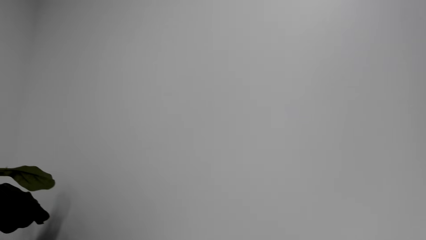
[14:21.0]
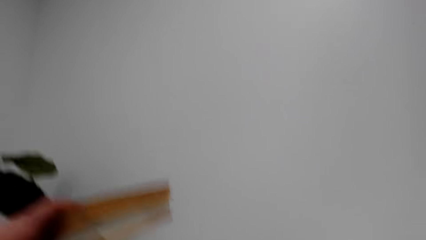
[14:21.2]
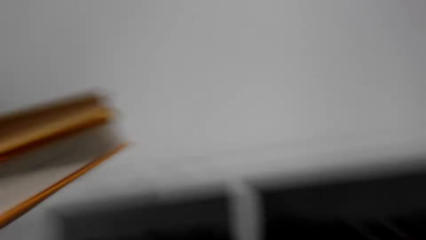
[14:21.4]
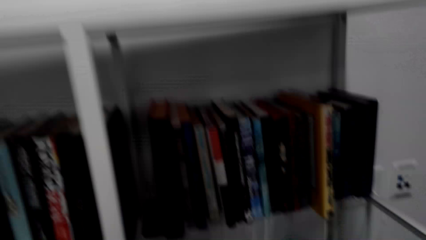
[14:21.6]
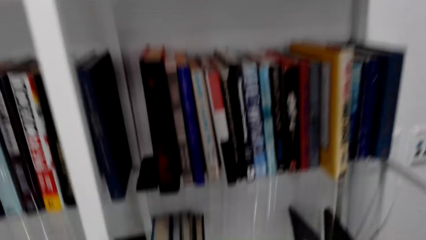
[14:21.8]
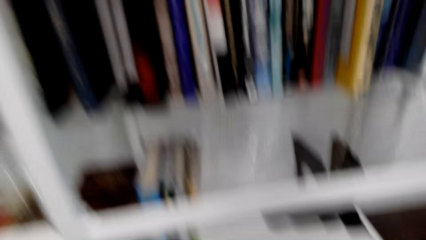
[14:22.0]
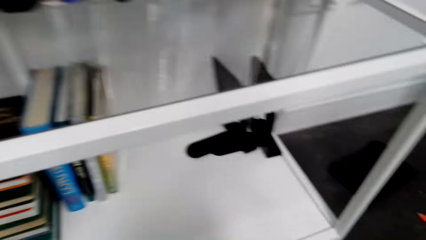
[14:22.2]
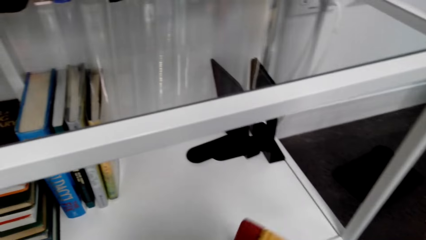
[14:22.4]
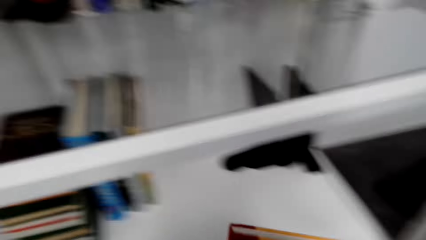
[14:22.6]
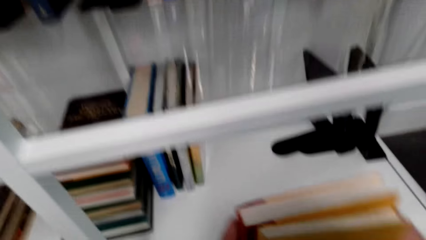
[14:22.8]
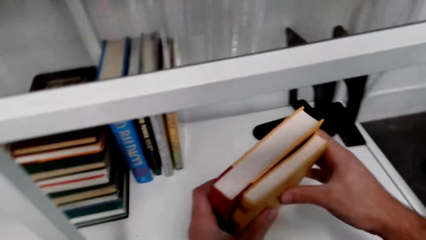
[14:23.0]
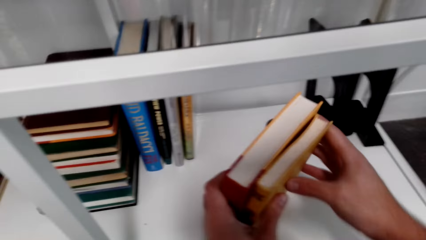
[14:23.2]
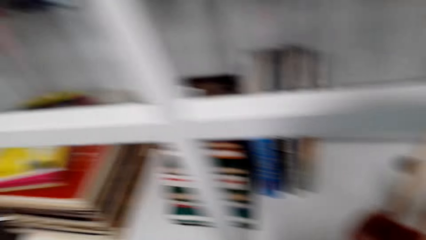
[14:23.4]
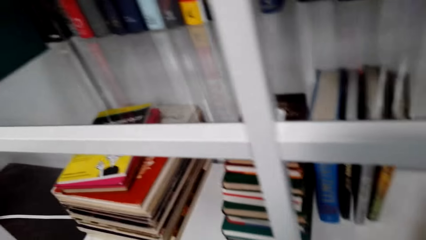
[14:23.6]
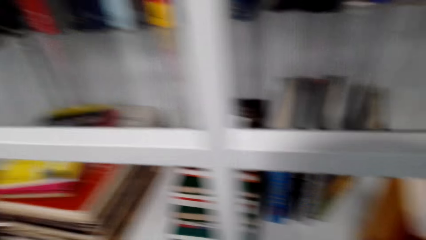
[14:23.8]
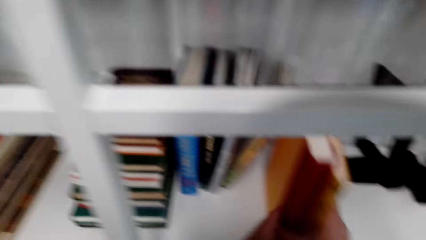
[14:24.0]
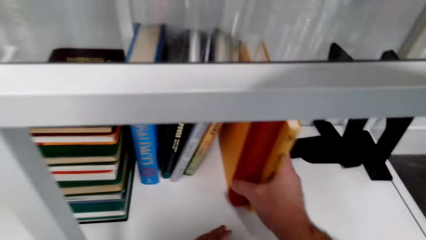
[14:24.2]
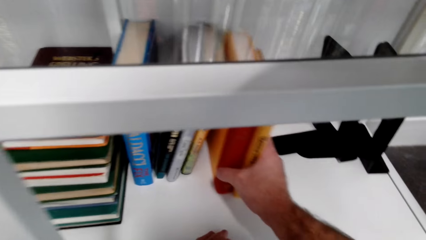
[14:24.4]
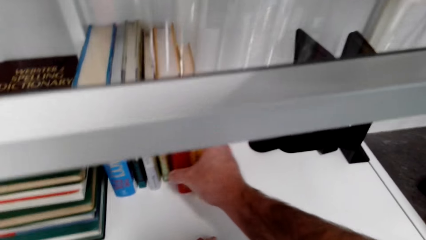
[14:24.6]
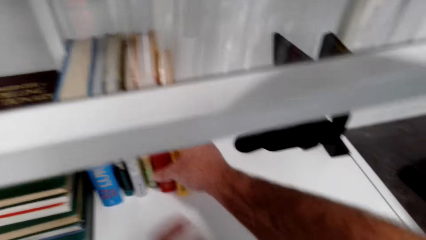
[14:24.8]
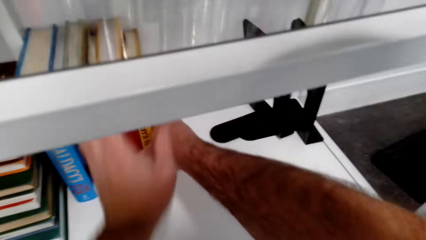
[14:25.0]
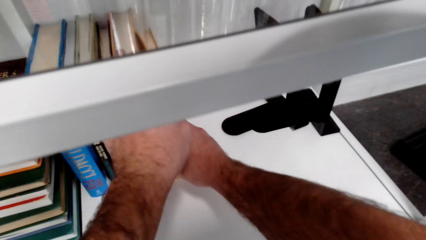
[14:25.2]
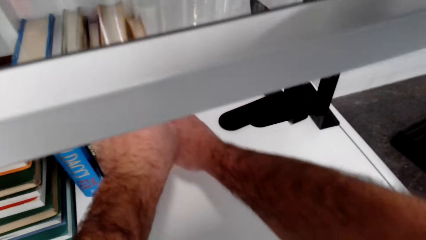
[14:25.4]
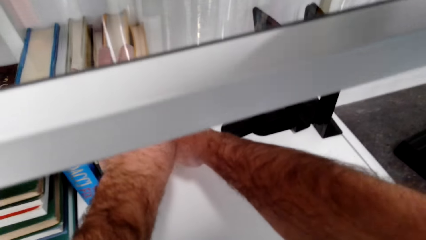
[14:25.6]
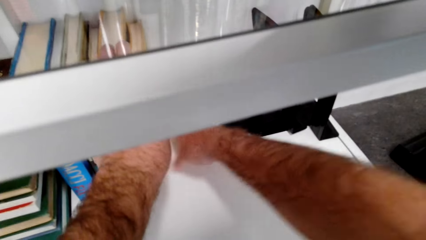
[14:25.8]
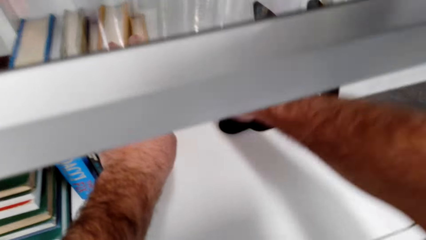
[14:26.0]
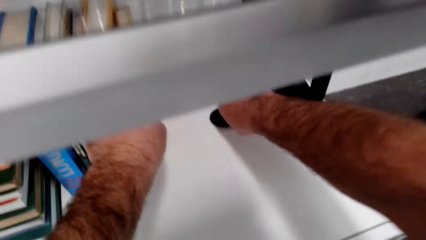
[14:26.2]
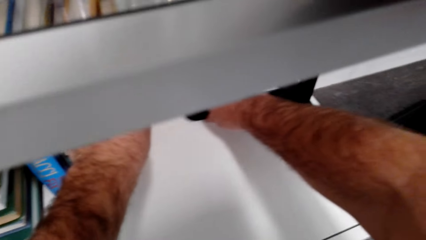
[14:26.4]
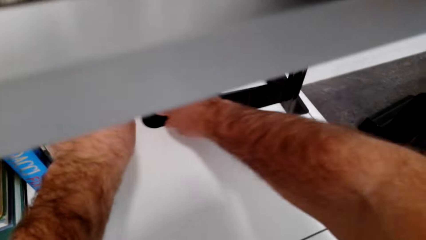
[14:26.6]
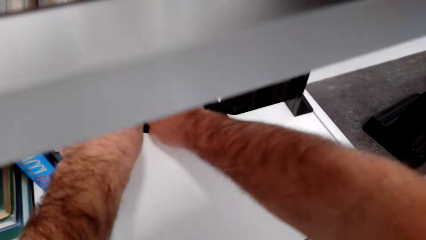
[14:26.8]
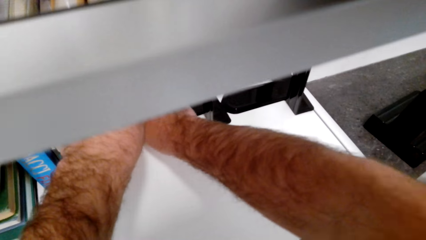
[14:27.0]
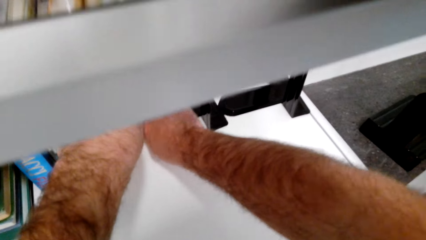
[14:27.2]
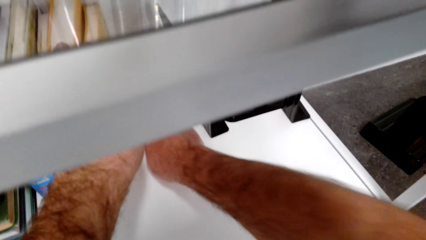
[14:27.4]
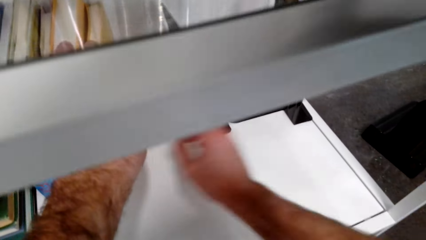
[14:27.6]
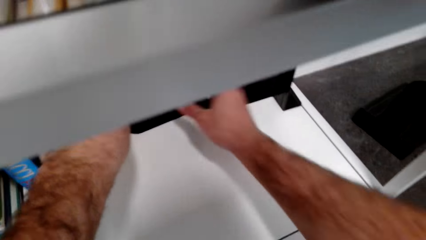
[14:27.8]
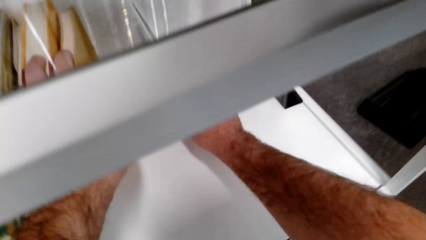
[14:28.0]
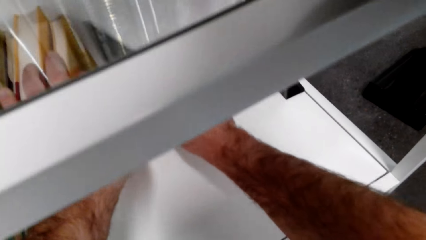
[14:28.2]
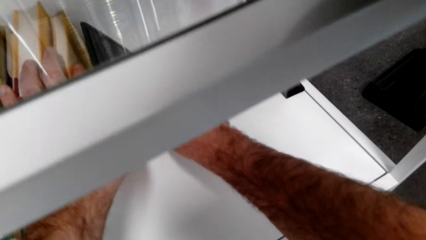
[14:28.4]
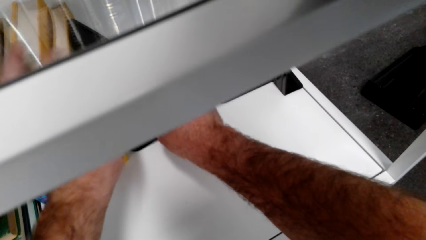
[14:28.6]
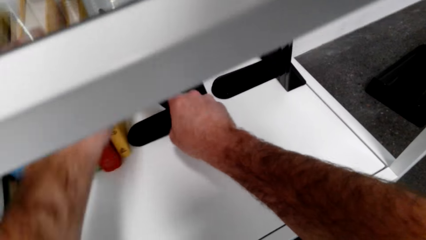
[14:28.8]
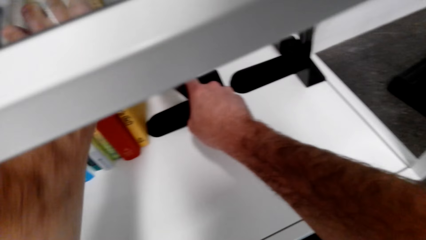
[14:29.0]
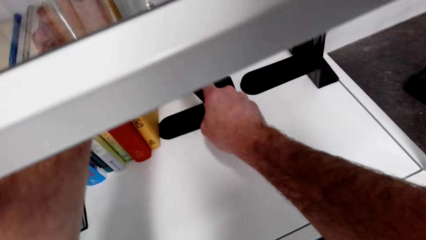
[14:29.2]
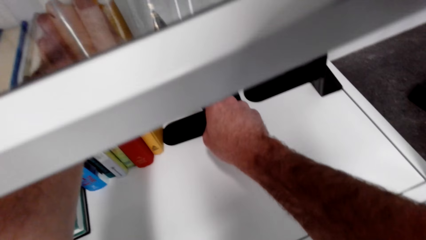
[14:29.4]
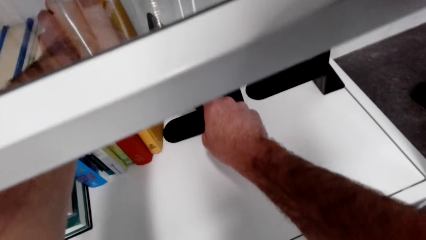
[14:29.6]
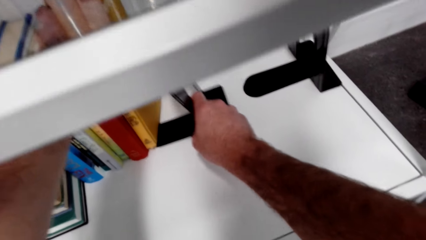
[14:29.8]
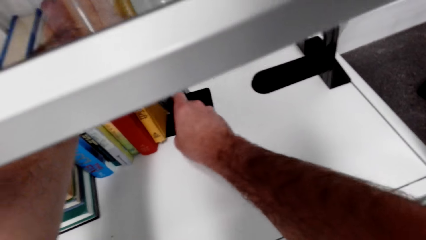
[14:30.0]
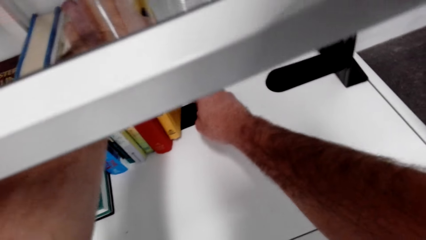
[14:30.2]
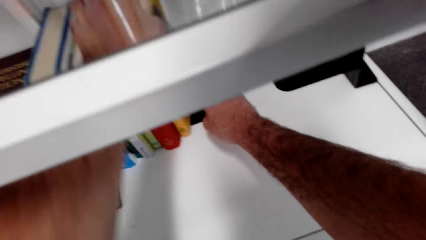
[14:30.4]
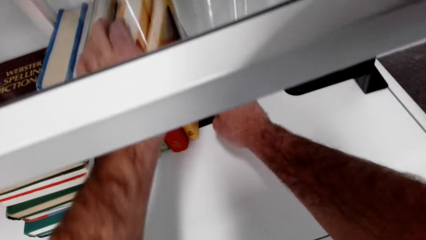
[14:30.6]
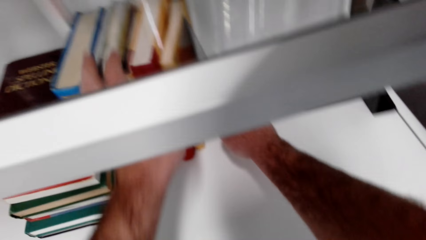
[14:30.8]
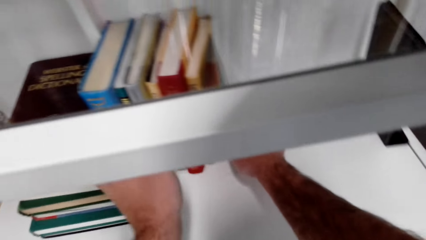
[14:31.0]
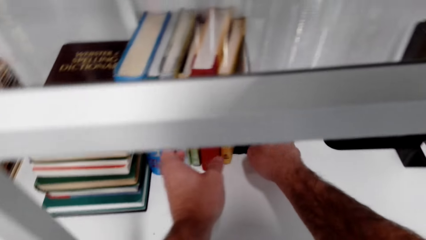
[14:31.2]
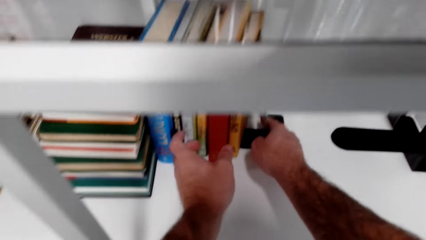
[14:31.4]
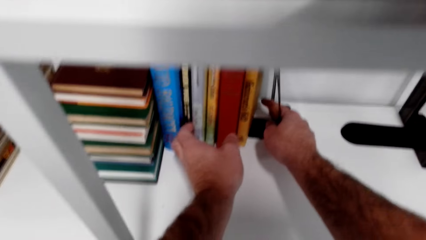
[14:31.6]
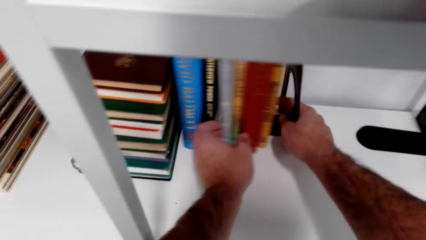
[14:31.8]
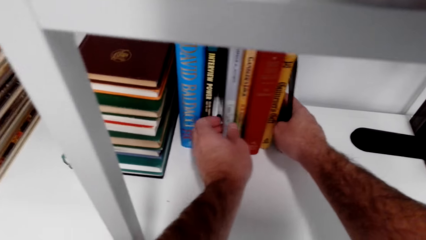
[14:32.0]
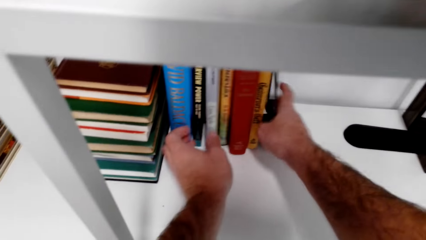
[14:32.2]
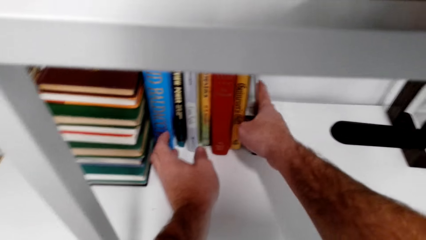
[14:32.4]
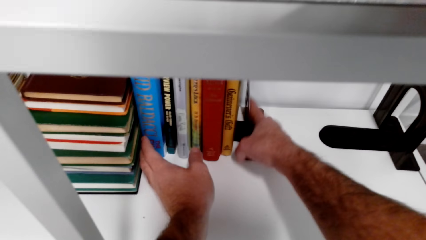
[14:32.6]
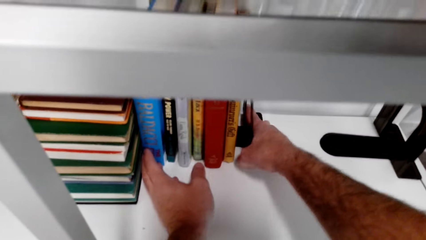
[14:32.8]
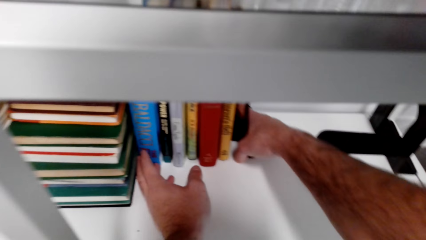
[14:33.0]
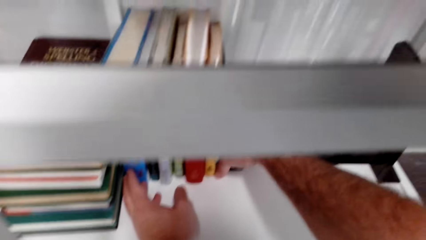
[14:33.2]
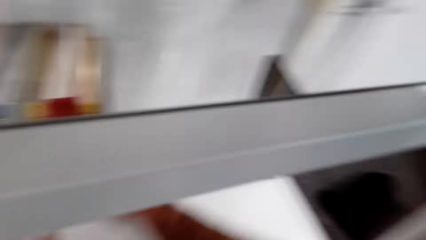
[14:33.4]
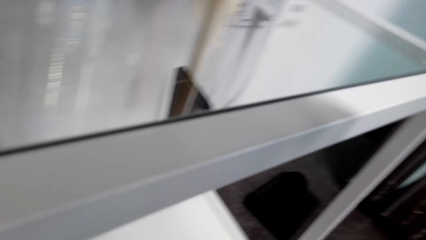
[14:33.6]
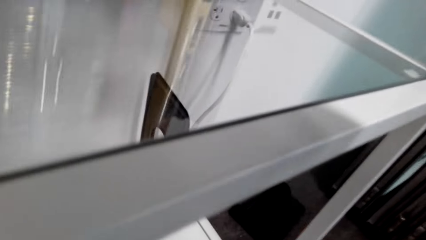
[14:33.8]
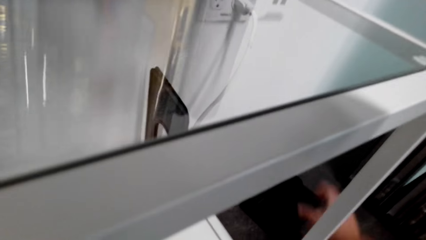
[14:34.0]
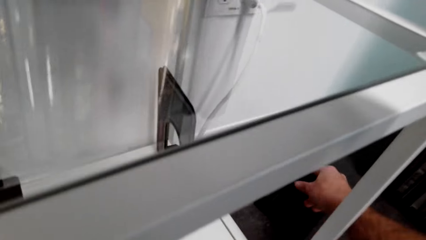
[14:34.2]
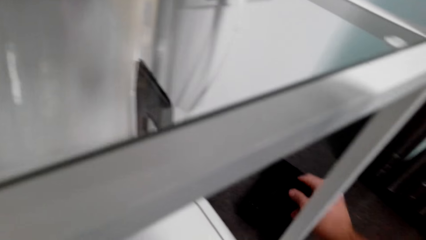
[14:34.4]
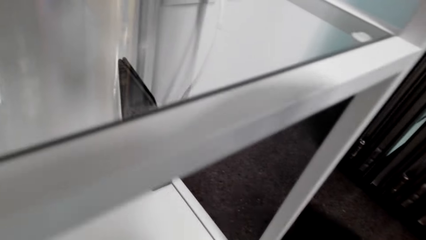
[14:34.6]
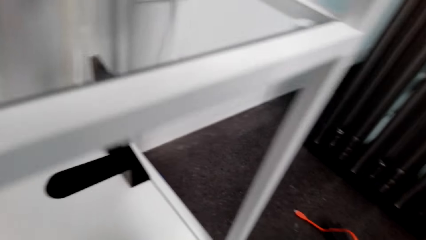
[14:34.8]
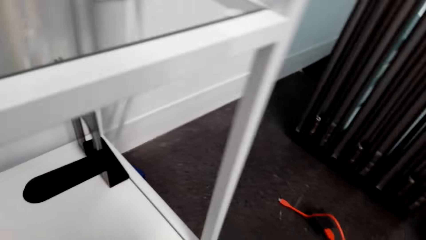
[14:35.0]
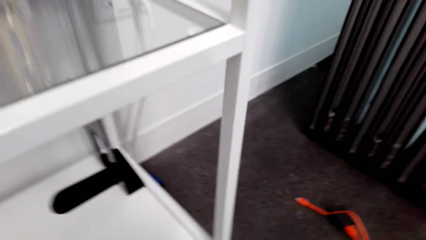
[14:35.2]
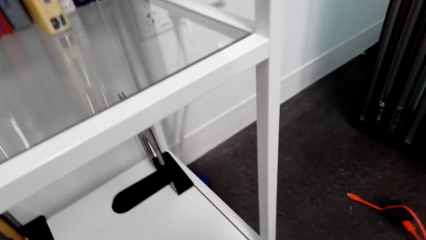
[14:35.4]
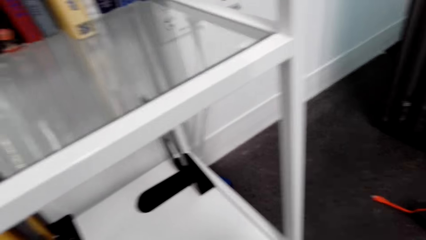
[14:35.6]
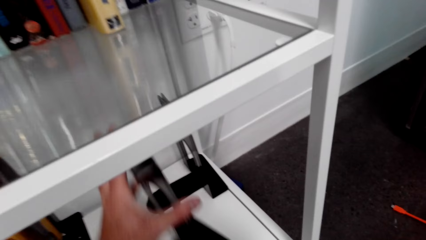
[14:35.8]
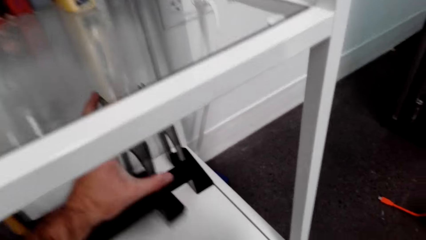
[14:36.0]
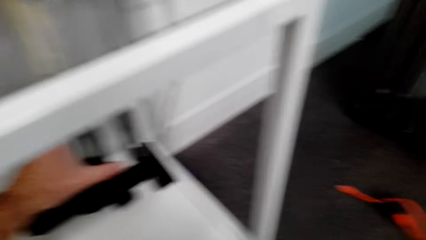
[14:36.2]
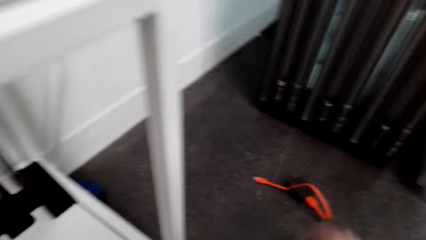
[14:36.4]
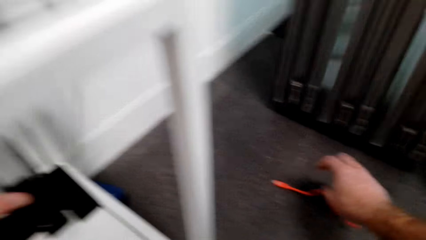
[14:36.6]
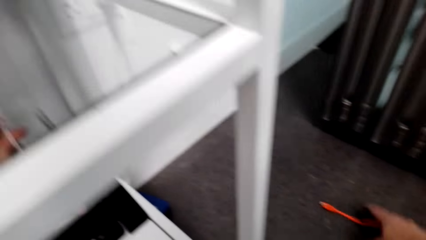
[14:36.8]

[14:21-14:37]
The camera wearer picks a book from the top shelf. They put the book on the bottom shelf. They put the book holder on the shelf.
